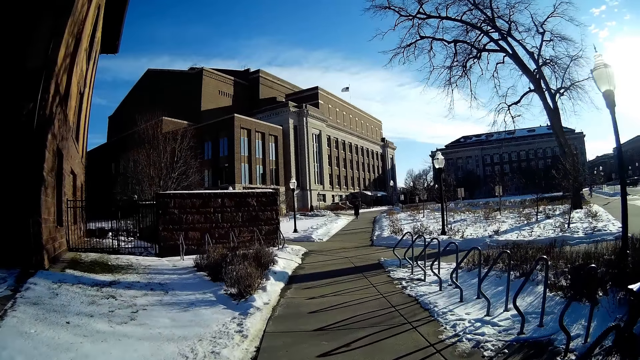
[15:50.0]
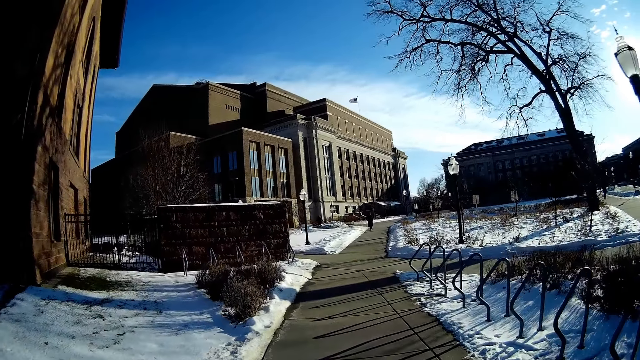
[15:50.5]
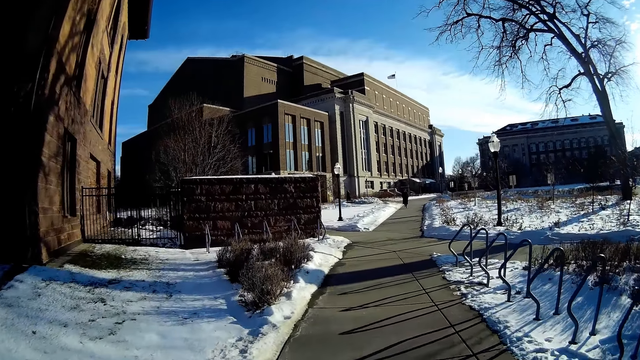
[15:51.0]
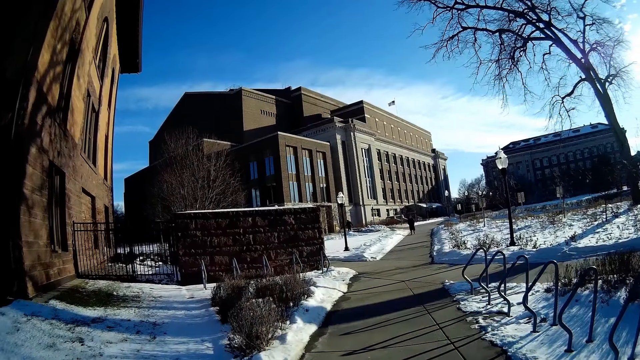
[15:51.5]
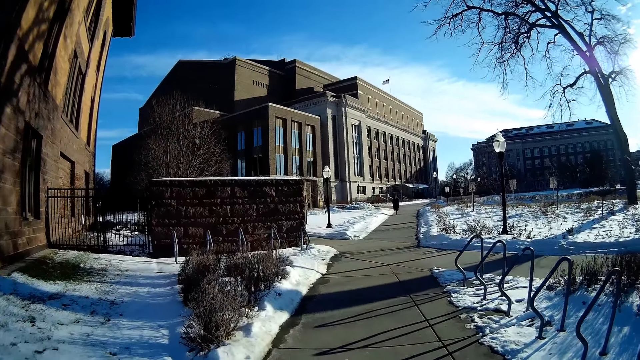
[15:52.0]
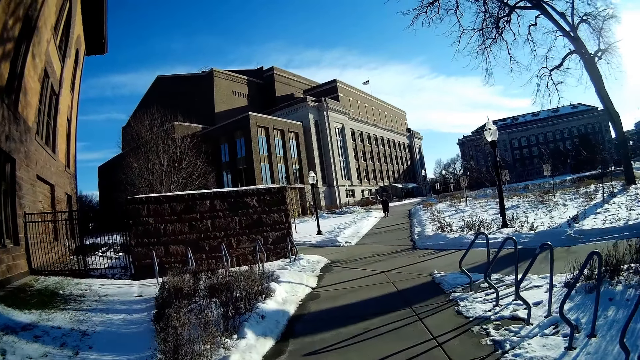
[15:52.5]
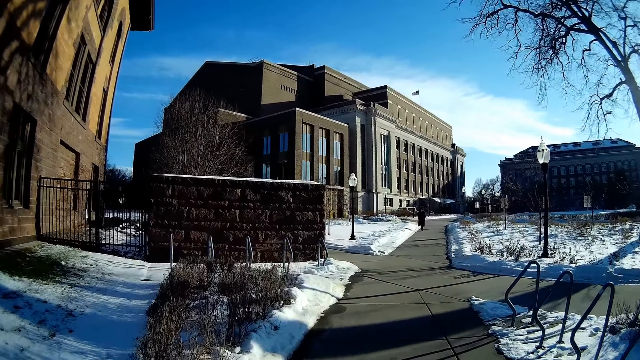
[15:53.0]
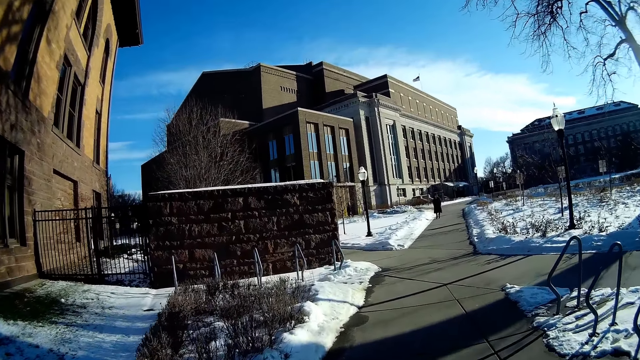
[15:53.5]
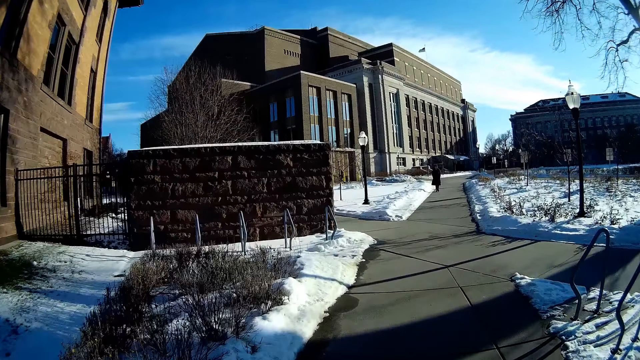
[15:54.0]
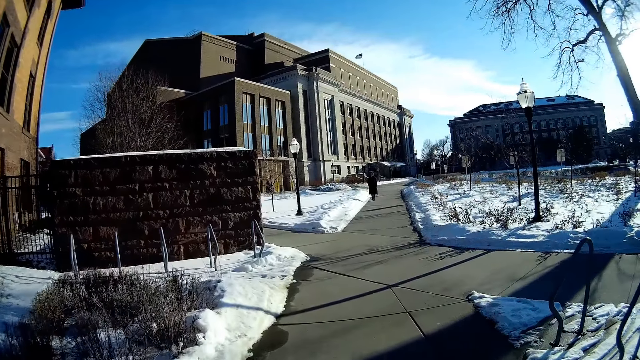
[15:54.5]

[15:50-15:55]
The camera wearer turns left on a footpath.

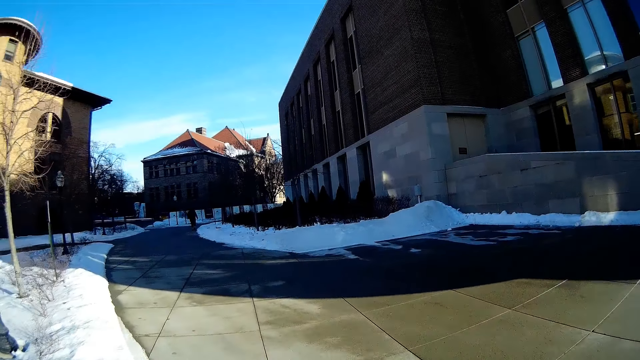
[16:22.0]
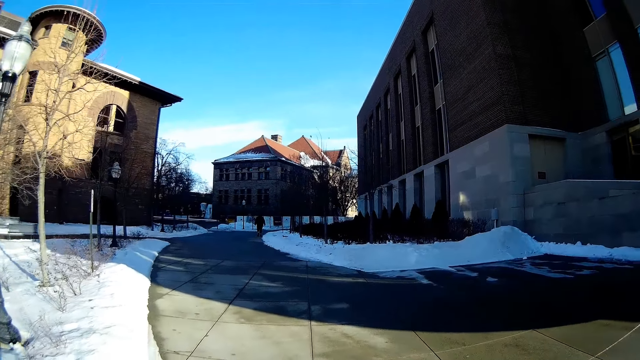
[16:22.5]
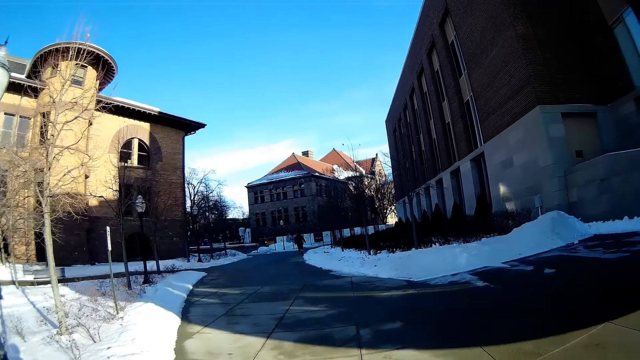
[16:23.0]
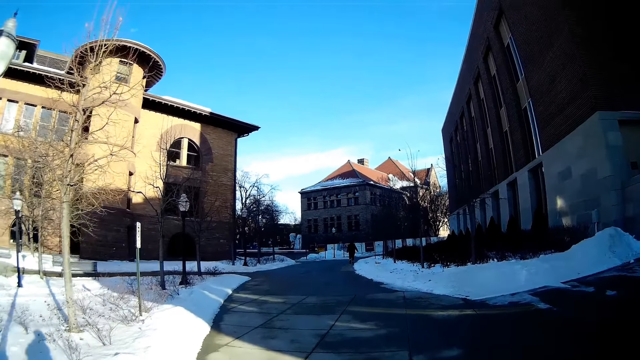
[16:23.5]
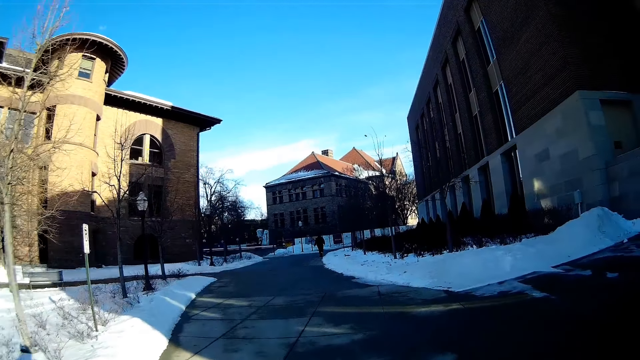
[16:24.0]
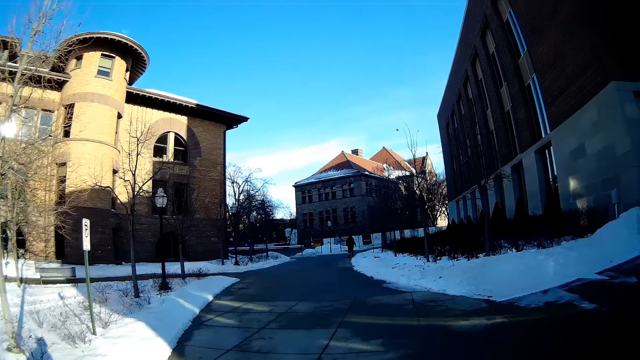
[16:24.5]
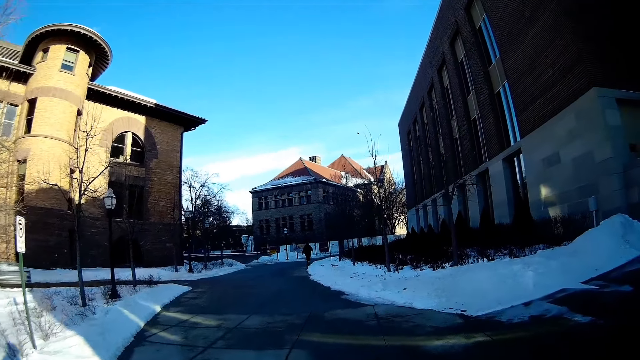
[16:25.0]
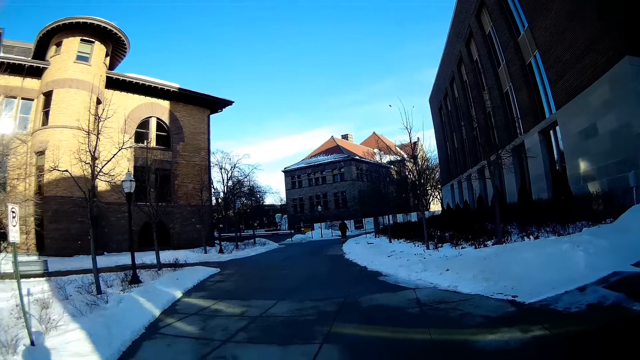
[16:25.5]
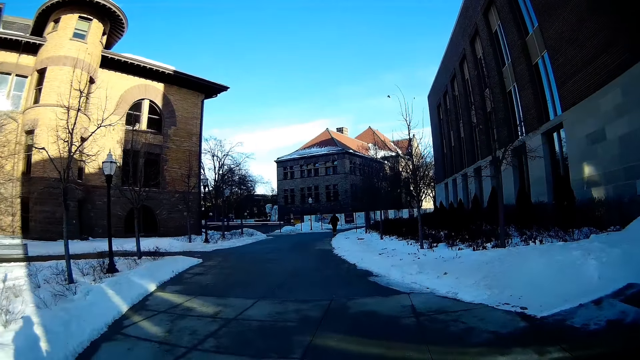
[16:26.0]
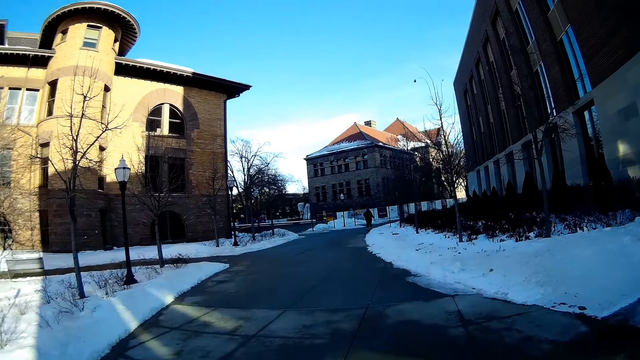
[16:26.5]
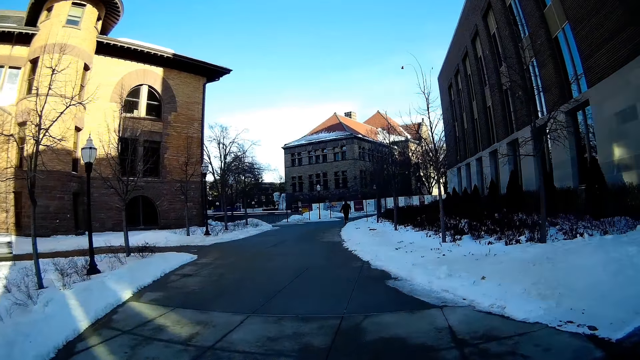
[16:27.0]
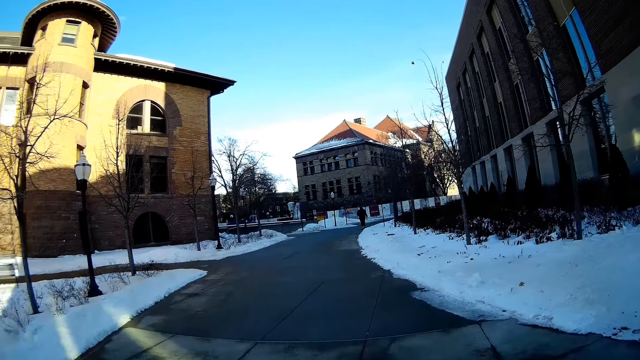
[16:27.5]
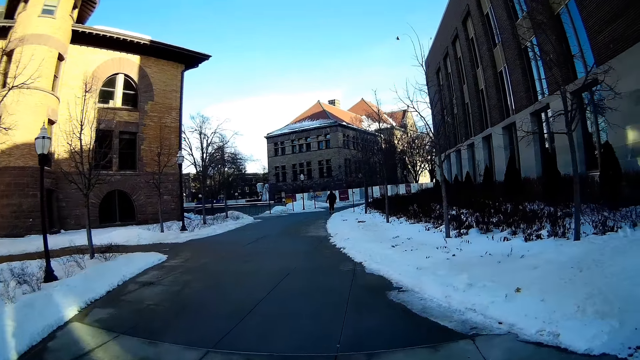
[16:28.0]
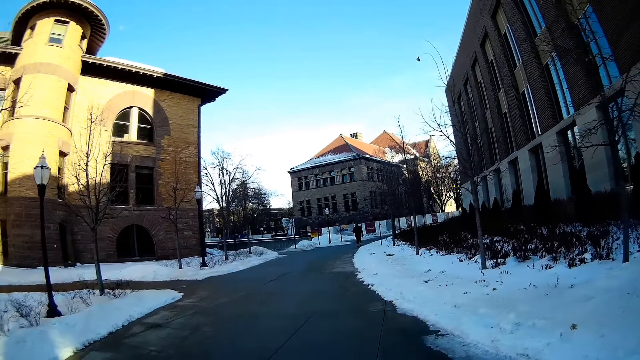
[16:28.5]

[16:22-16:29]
The camera wearer turns left on a footpath.

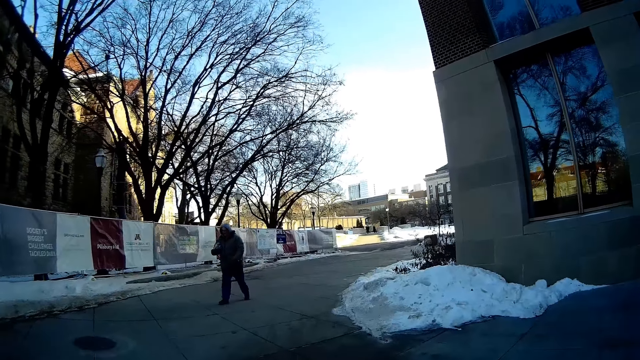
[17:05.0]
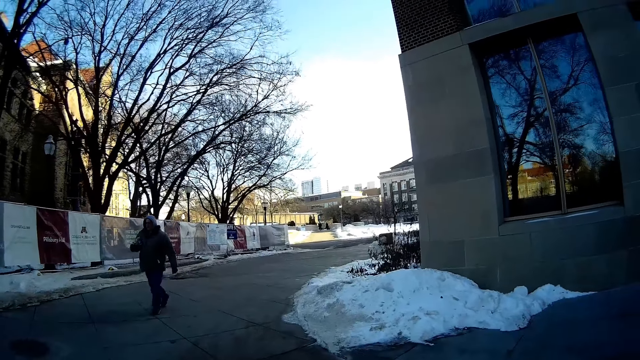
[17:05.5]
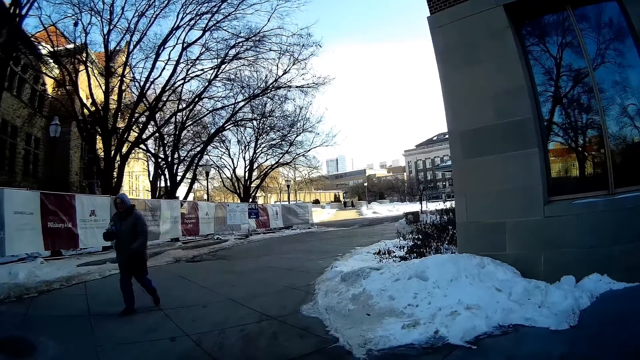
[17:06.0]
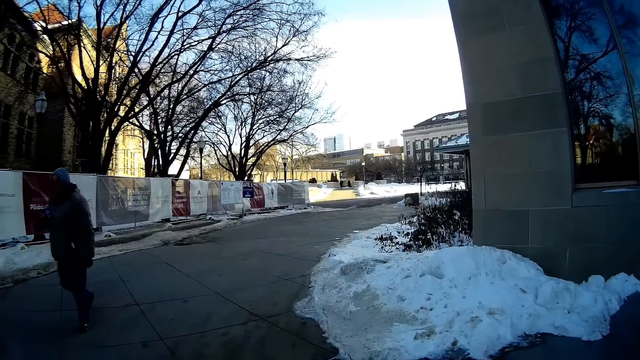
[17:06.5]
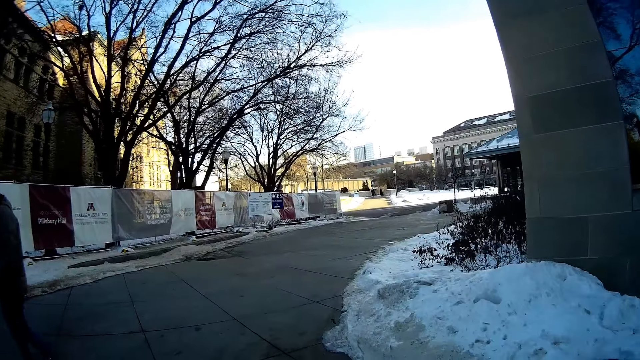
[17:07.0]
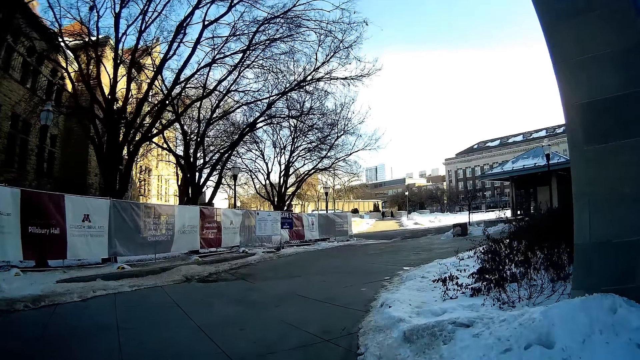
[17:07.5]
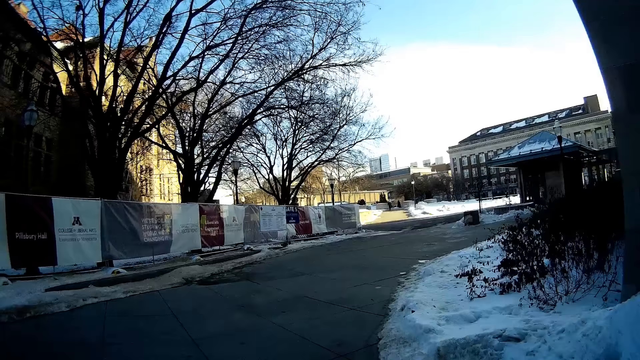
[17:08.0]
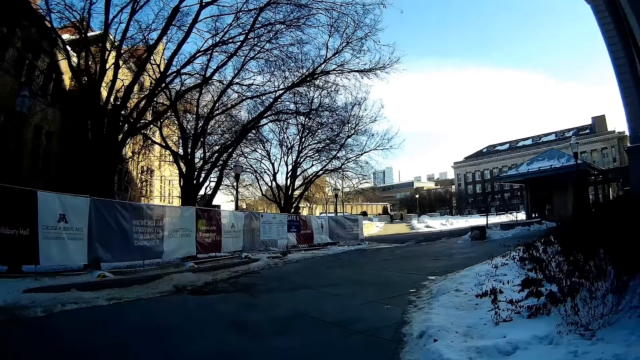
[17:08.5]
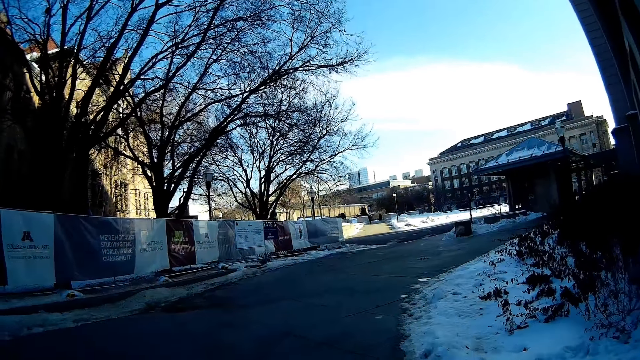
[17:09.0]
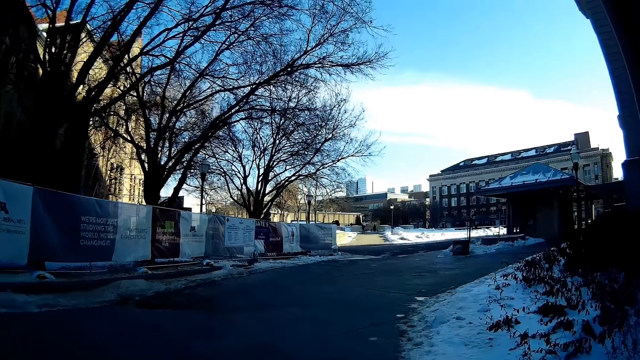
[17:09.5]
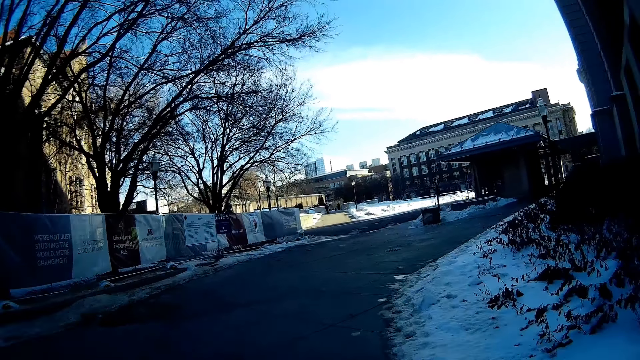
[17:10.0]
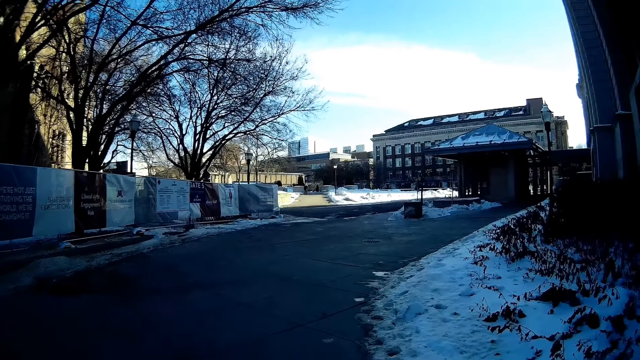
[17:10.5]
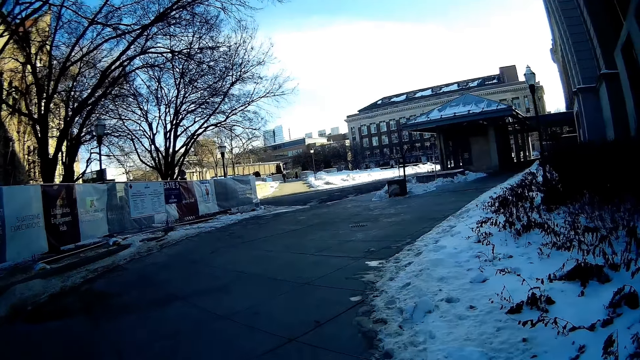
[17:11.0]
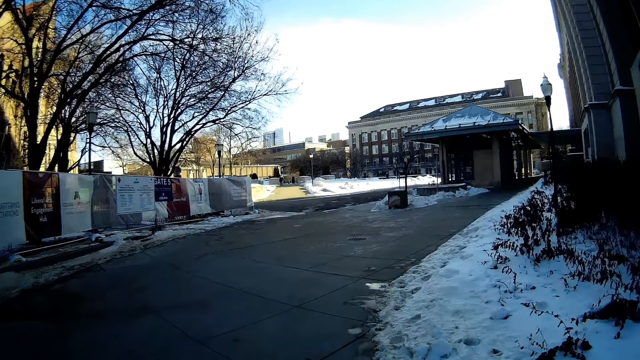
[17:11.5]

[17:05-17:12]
A man walks past the camera wearer.

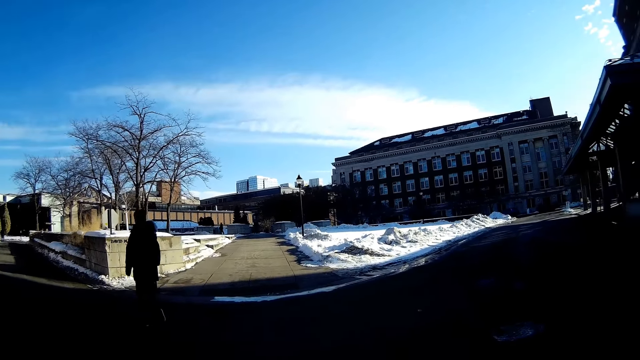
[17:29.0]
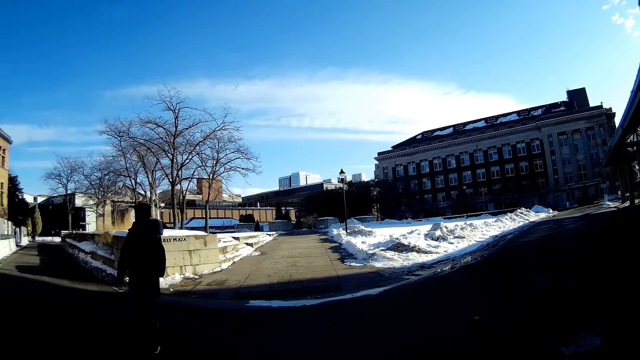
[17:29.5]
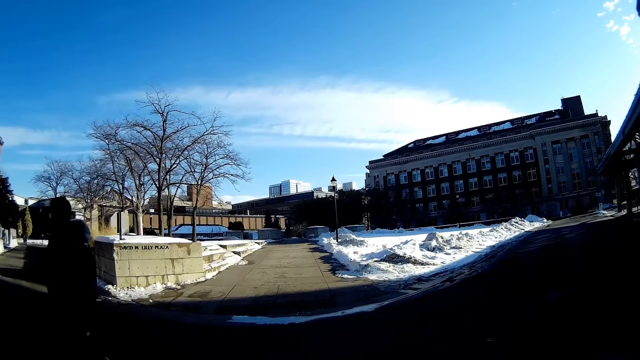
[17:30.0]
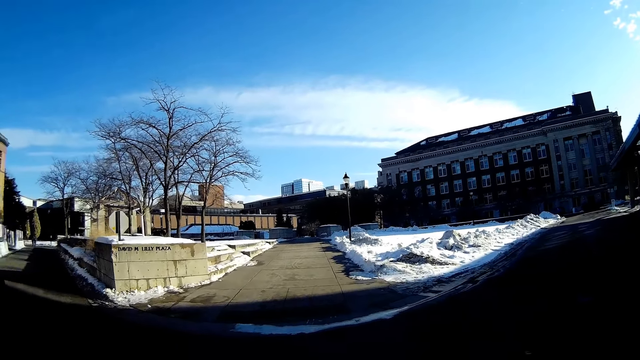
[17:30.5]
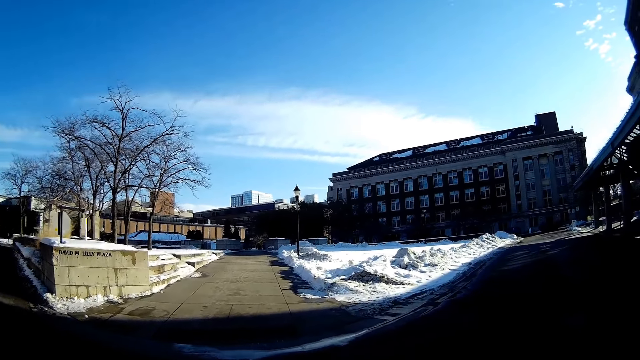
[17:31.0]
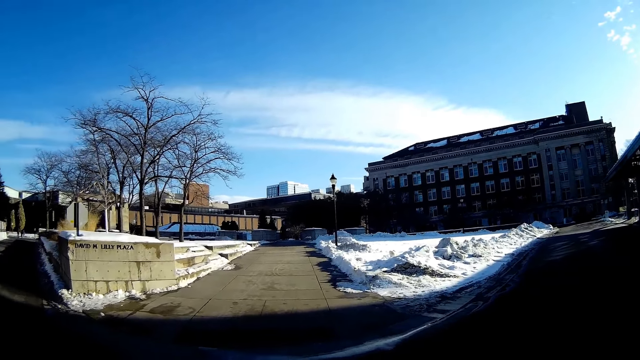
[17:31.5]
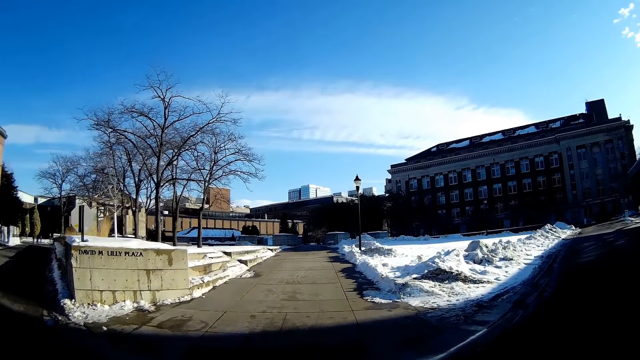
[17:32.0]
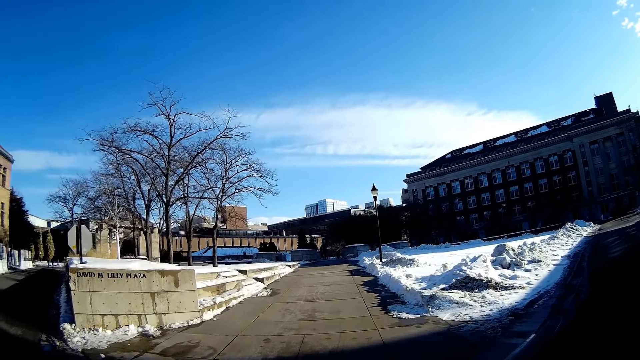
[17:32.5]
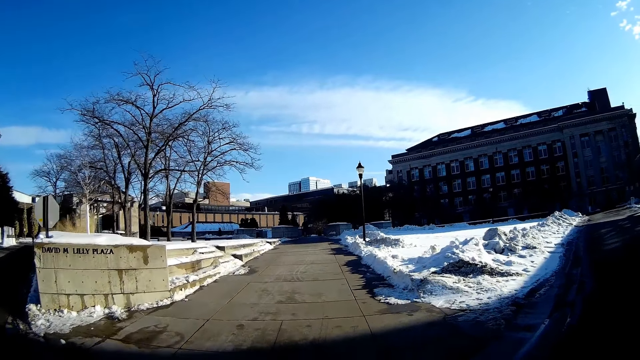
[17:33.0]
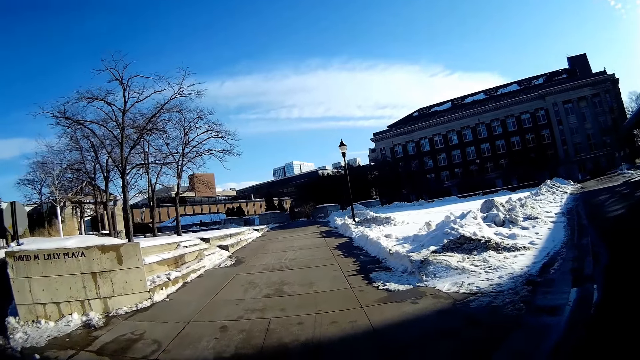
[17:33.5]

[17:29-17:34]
A man walks past the camera wearer.
